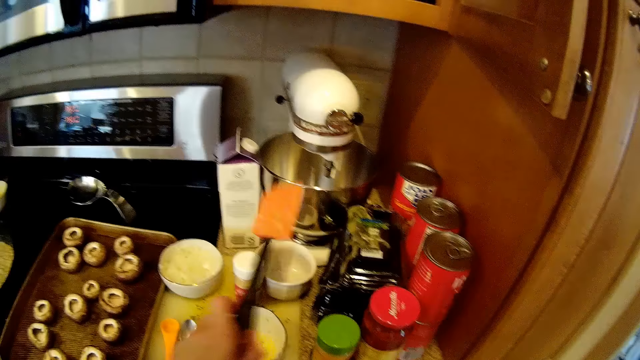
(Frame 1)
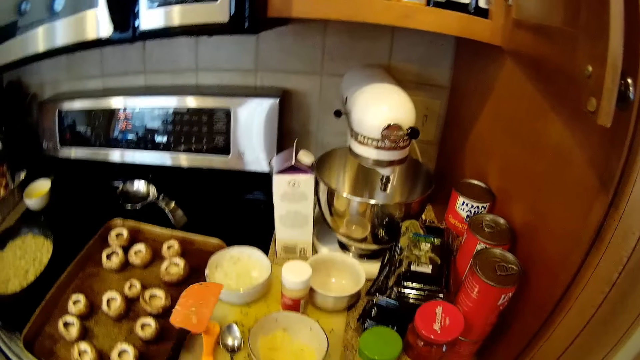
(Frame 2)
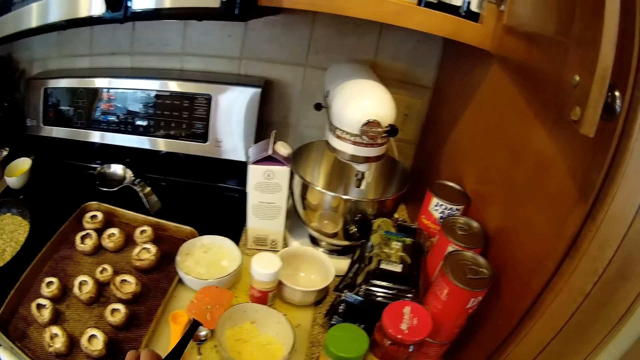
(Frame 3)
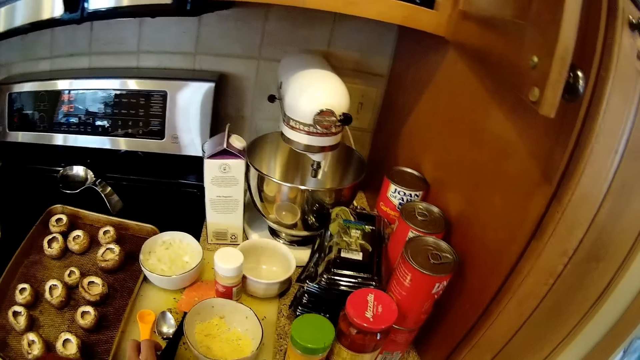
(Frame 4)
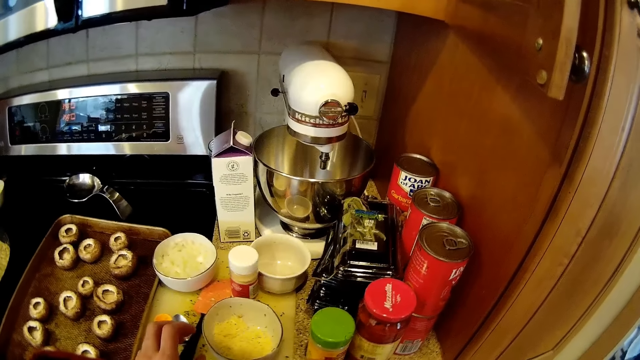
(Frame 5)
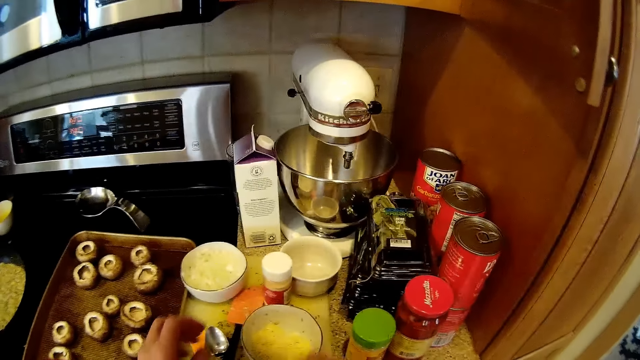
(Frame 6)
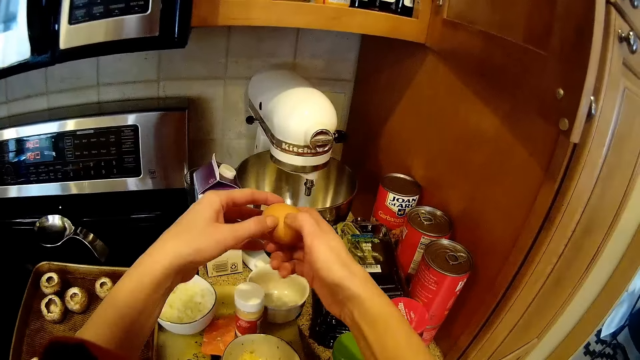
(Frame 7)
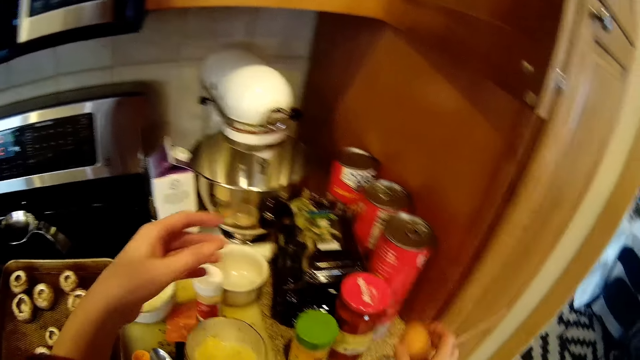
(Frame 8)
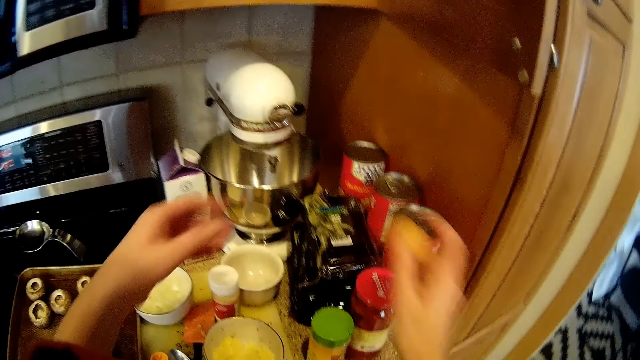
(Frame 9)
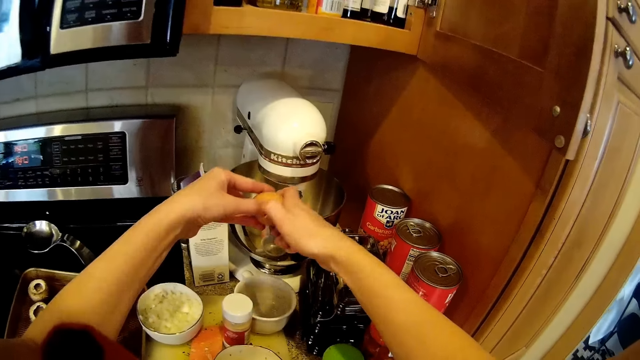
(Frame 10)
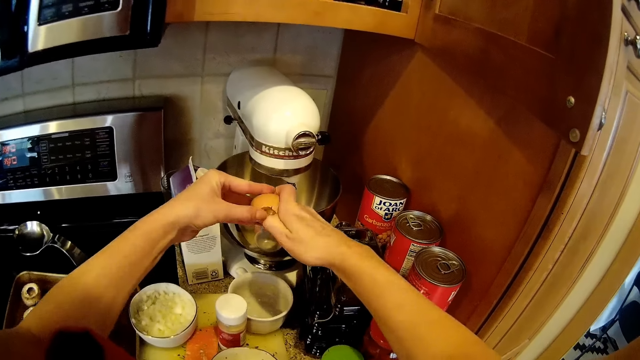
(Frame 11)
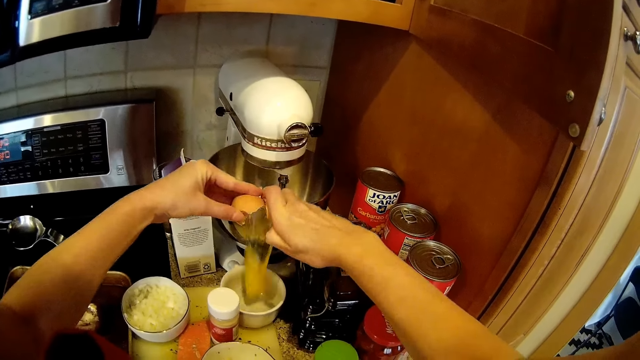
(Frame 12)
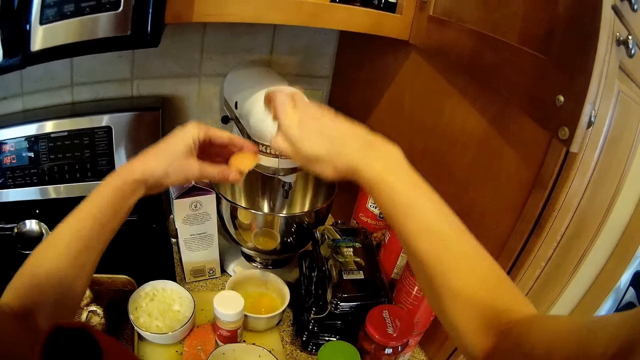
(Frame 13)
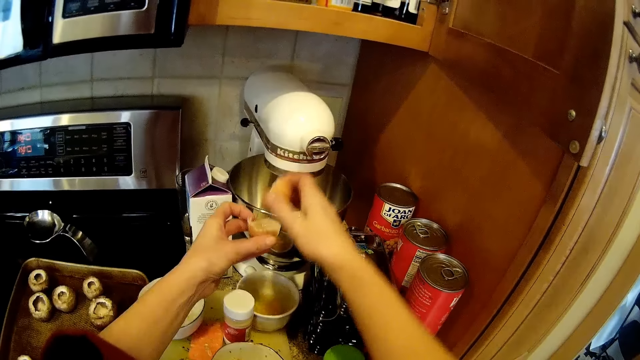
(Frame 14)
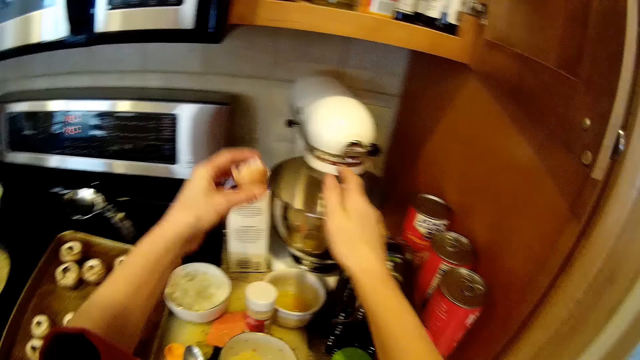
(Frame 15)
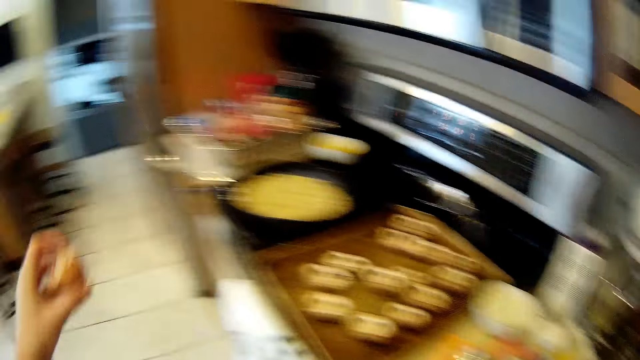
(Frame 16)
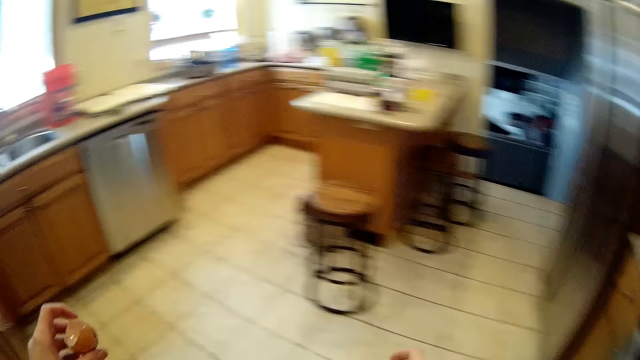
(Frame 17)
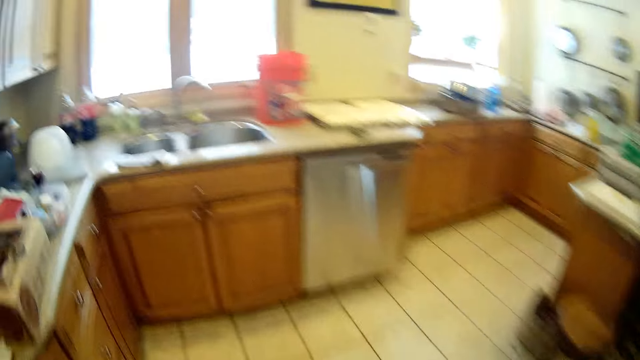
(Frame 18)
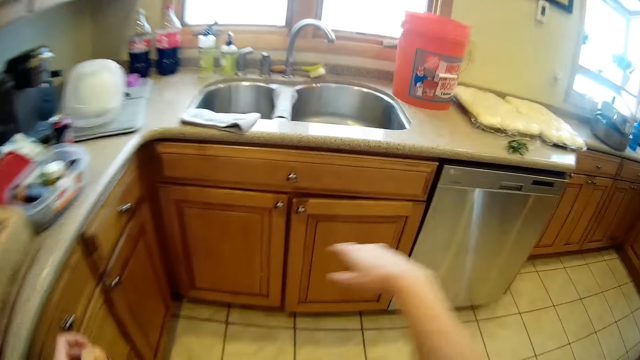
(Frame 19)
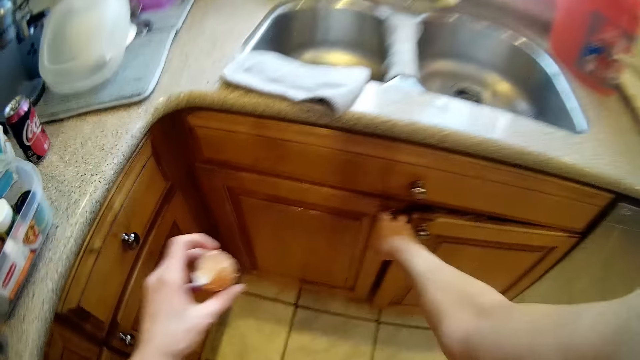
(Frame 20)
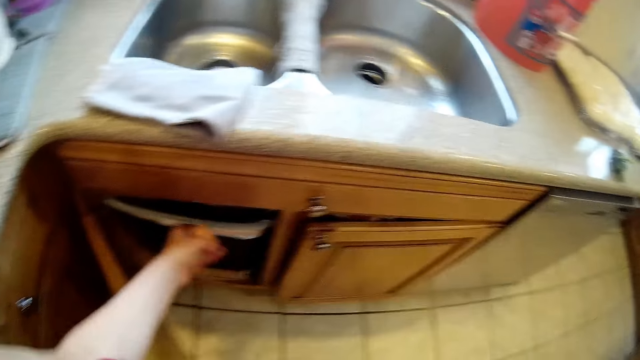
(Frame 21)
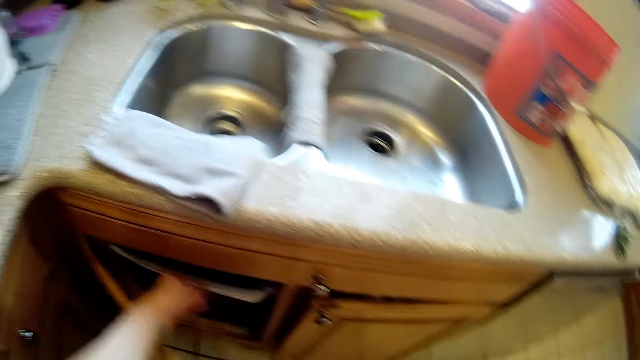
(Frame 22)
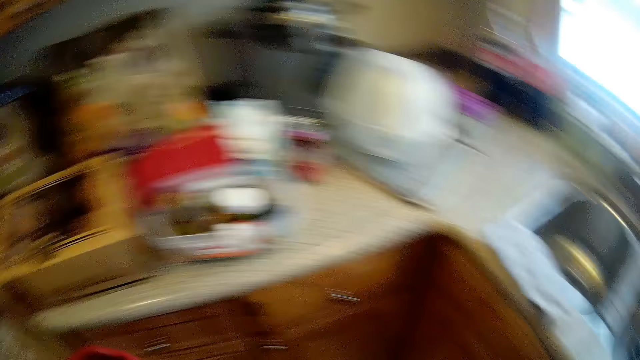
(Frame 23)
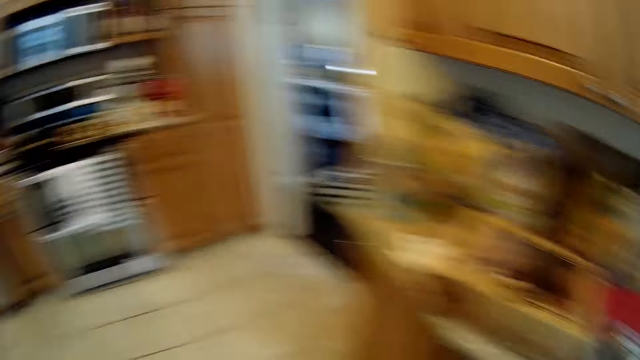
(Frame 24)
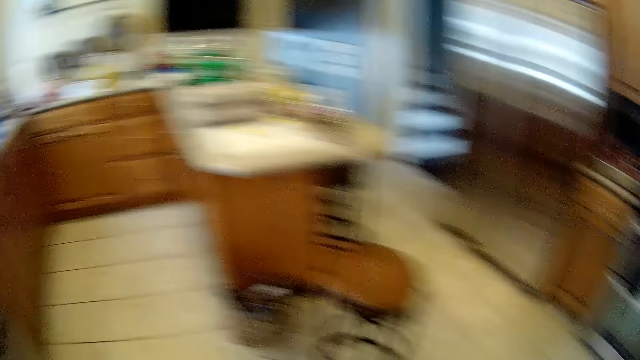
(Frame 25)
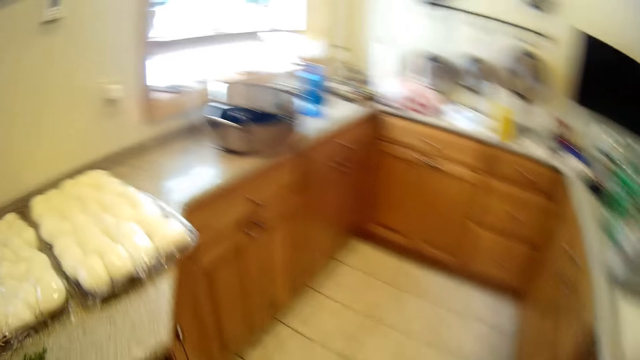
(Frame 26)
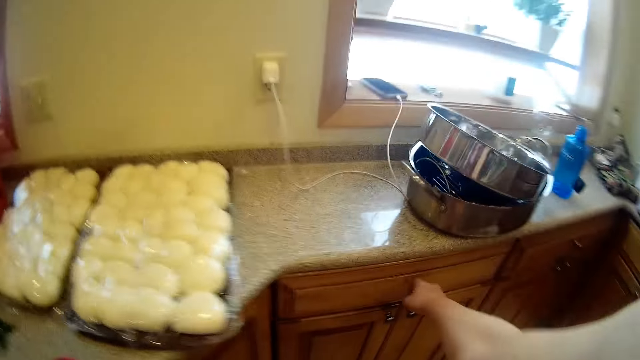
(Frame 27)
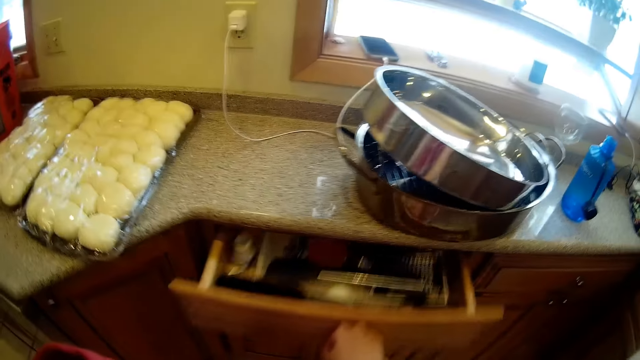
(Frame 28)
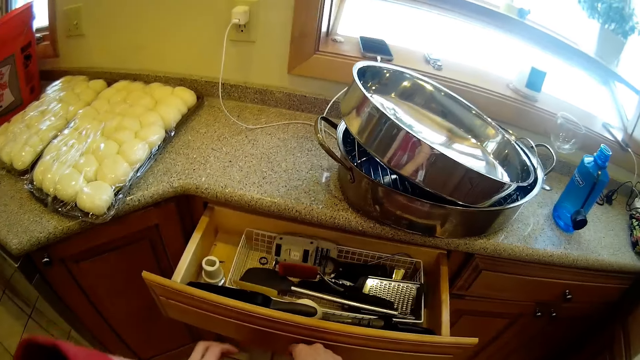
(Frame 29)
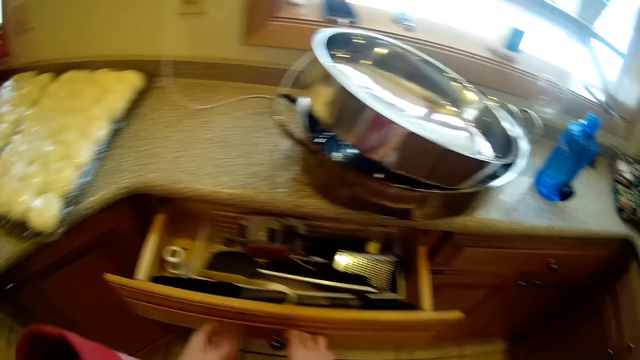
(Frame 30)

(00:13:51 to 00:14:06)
The camera wearer picks the flat spoon from the cup with her left hand. She drops the flat spoon on the kitchen slab. She breaks the egg in the bowl with both hands. She walks towards the dustbin to dispose of the waste. She walks towards the sink. She opens the cupboard door with her left hand. She puts the egg shell in the basket. She closes the cupboard. She walks towards the cupboard. She walks towards the window. She opens the drawer with her left hand.

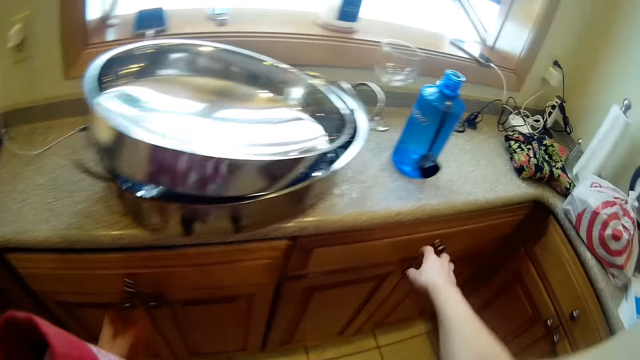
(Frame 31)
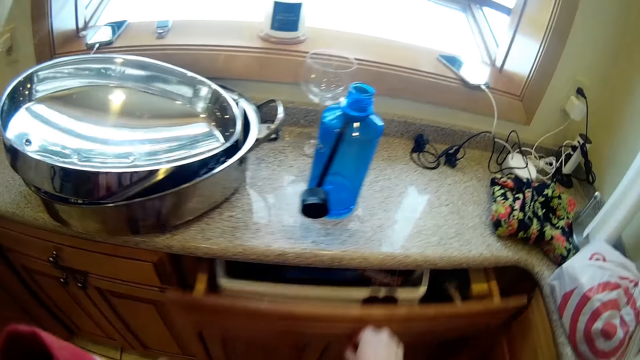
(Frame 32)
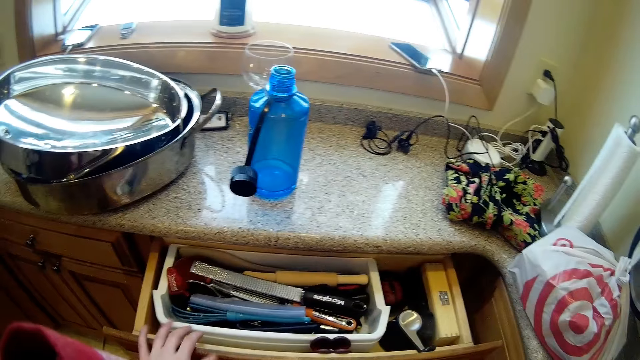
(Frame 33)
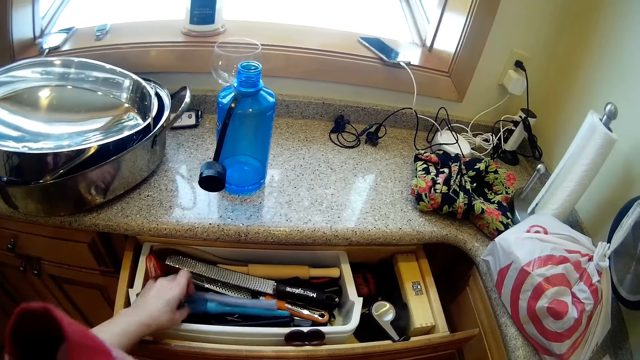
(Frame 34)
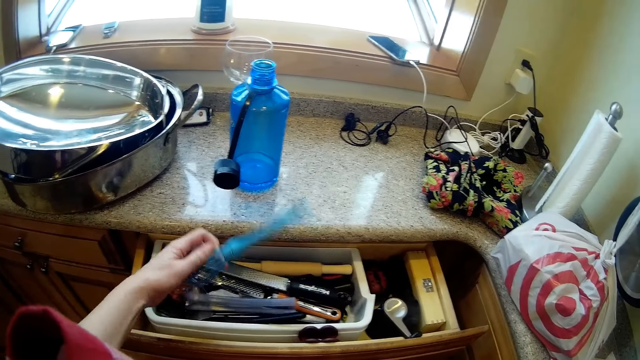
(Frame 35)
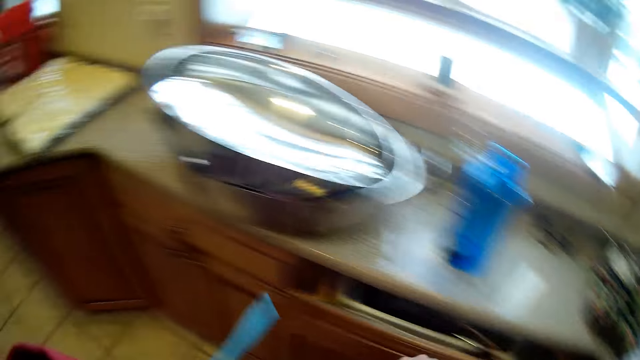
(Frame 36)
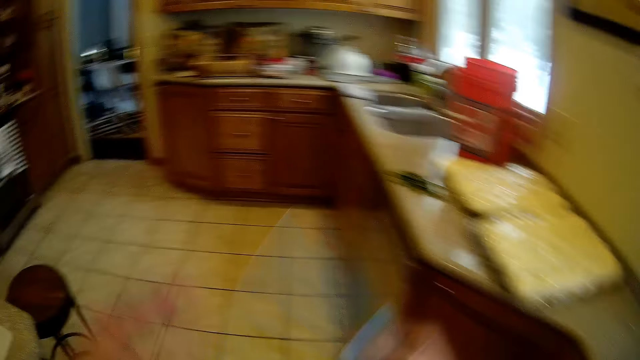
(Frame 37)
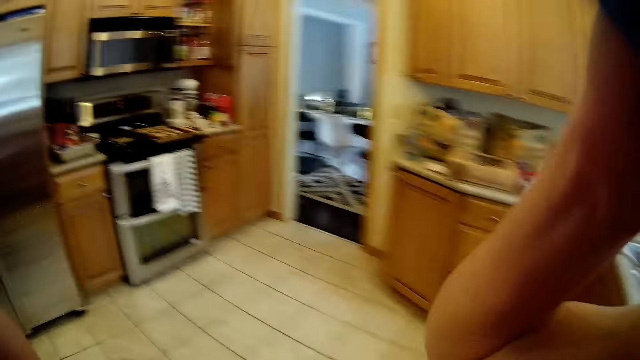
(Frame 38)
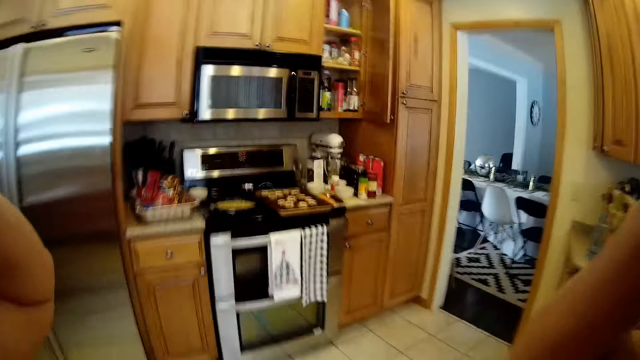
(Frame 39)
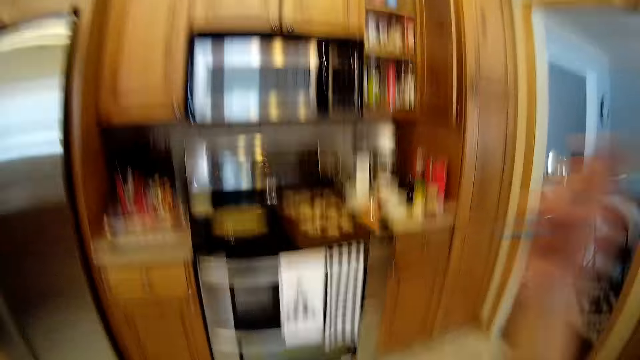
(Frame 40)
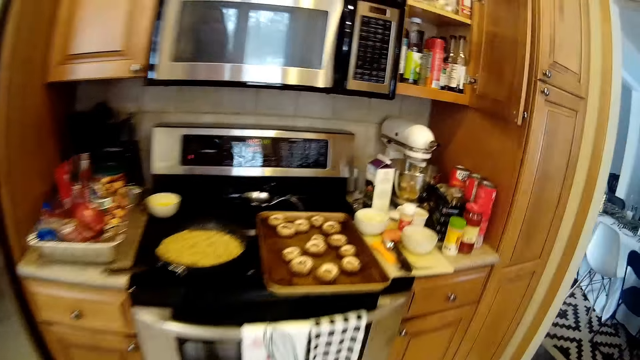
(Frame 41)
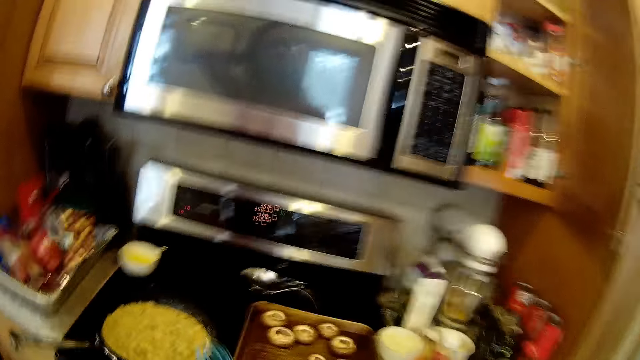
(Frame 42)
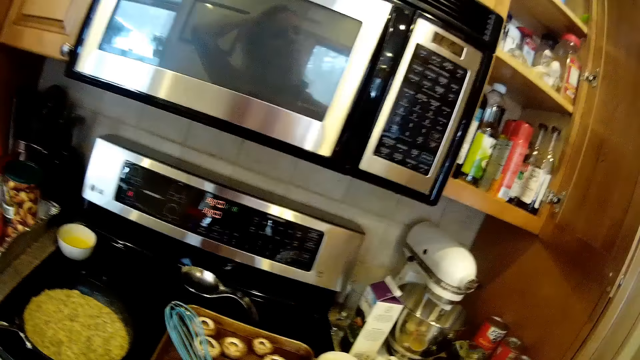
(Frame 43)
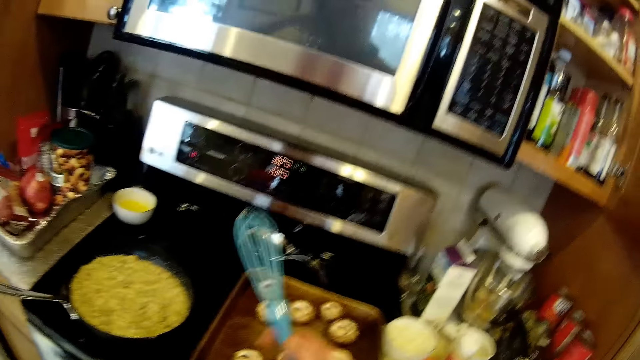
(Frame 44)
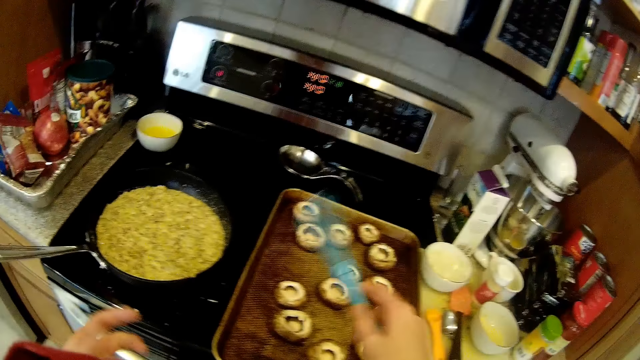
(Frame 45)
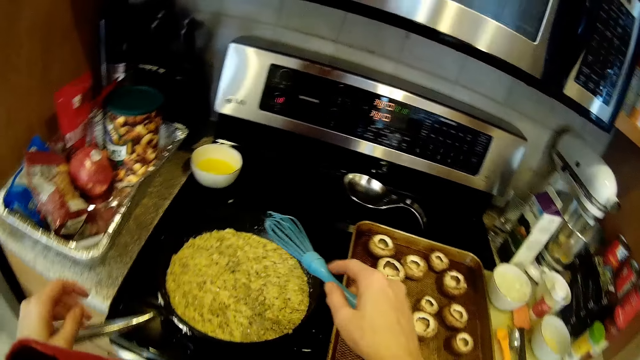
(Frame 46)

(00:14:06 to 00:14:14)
The camera wearer closes the cupboard. She opens another cupboard or drawer. She takes the whisk out of the drawer. She closes the drawer with her right hand. She walks towards the gas cooker.
